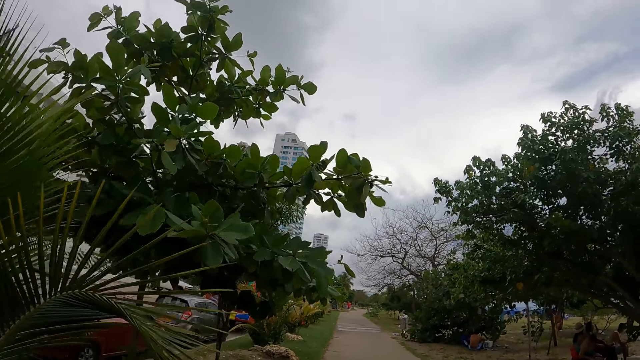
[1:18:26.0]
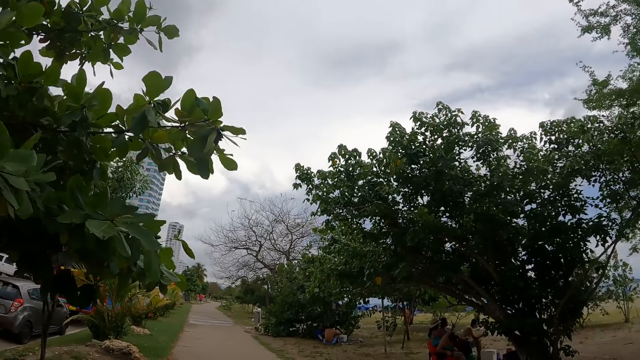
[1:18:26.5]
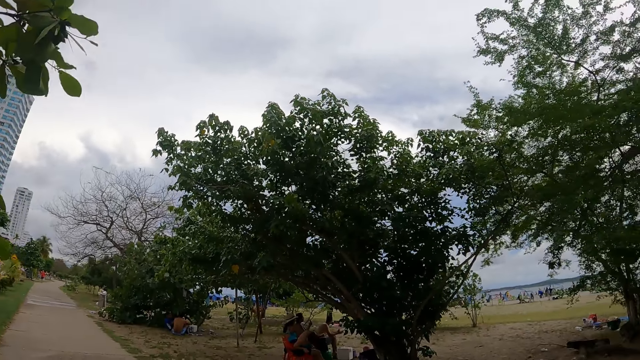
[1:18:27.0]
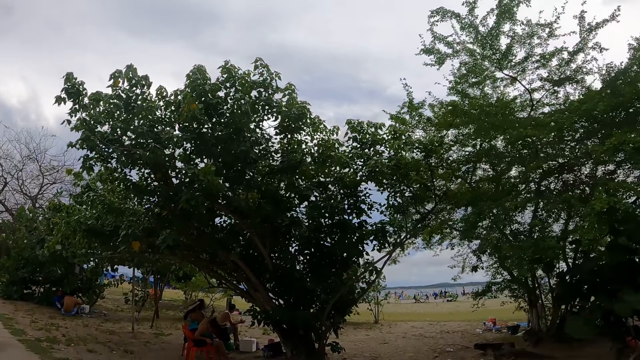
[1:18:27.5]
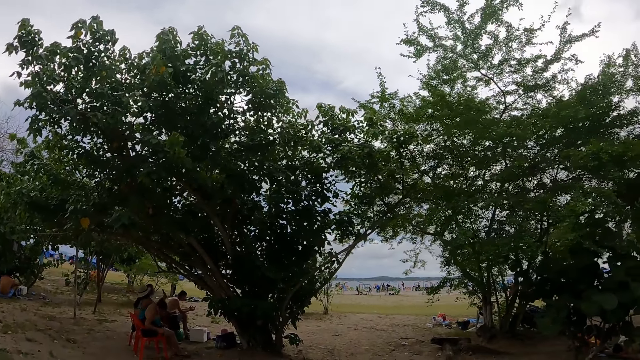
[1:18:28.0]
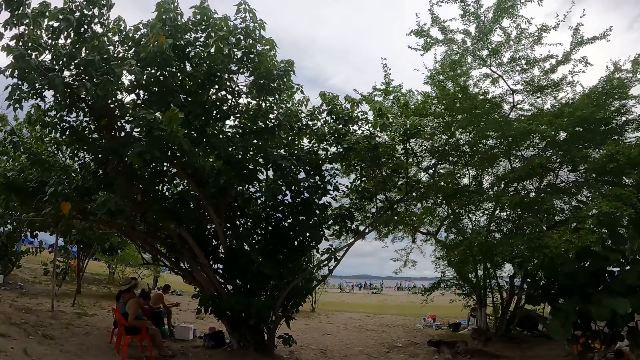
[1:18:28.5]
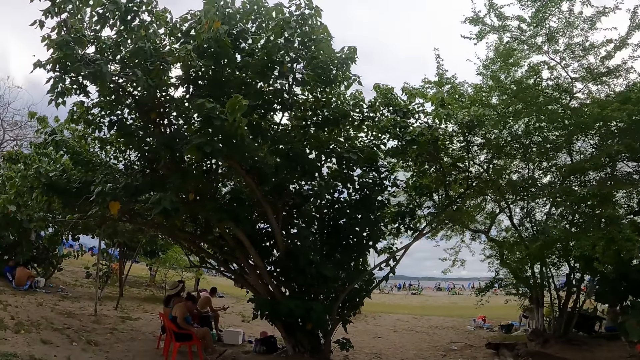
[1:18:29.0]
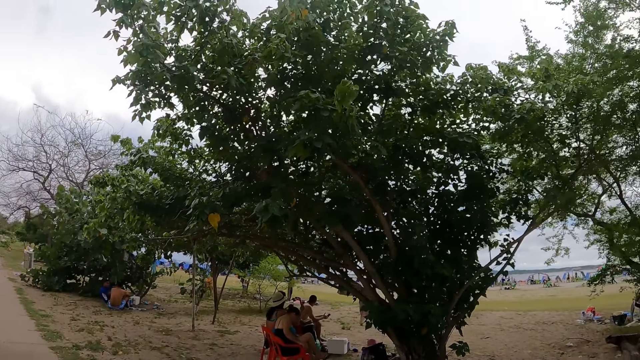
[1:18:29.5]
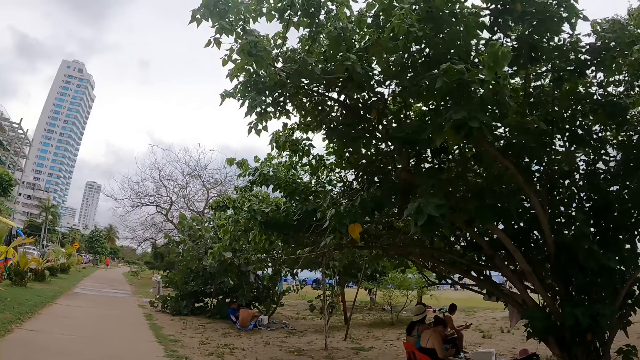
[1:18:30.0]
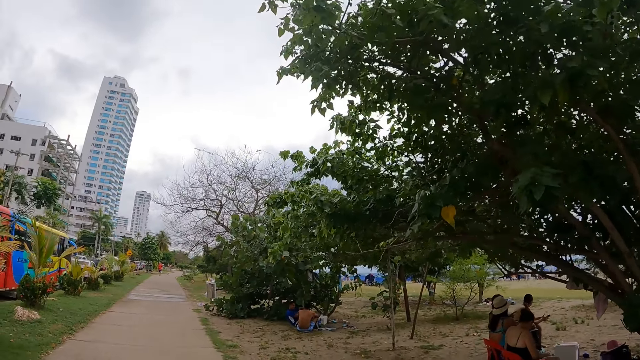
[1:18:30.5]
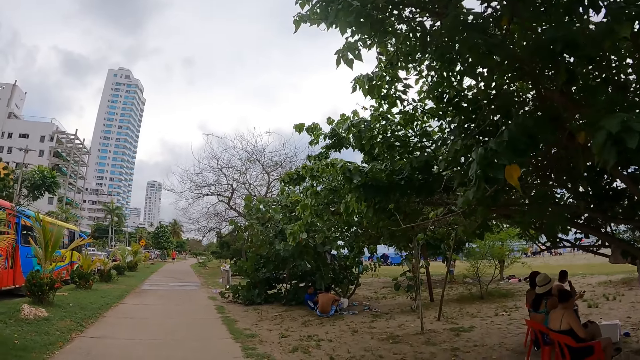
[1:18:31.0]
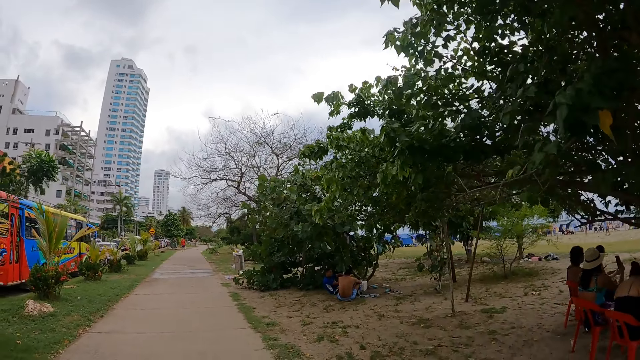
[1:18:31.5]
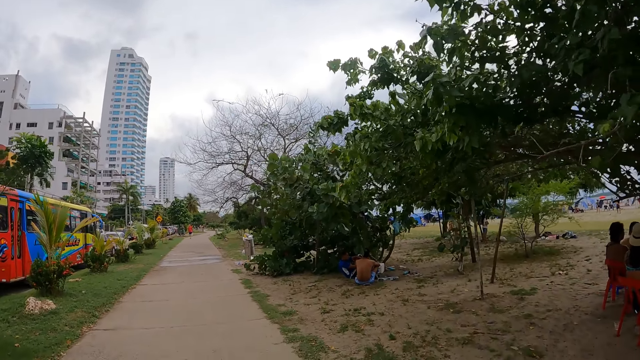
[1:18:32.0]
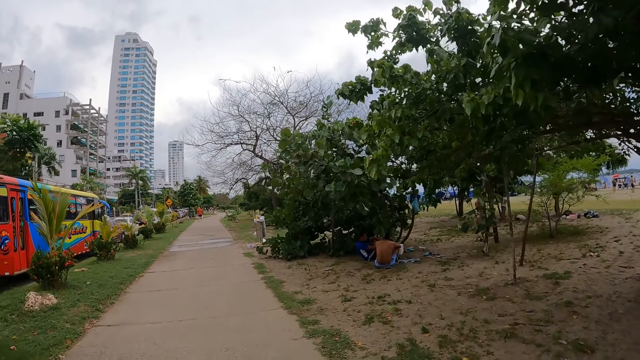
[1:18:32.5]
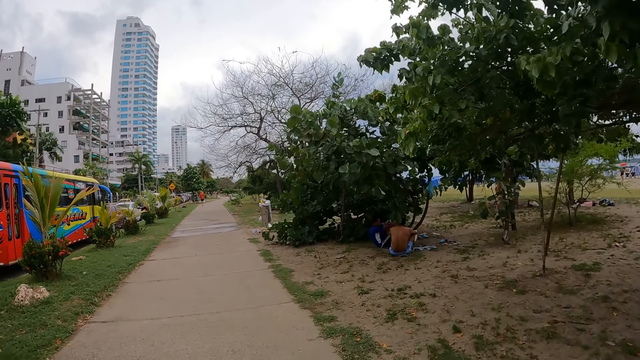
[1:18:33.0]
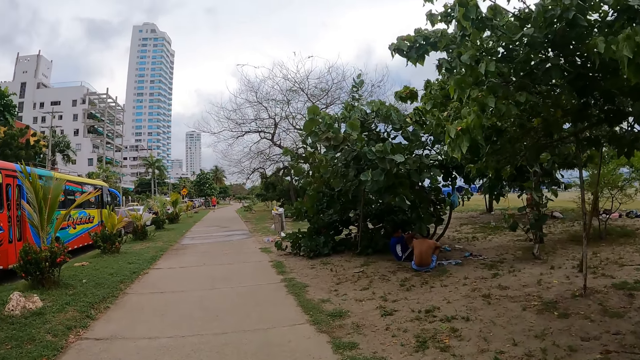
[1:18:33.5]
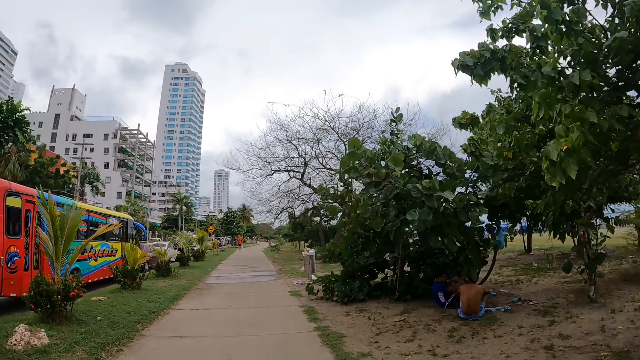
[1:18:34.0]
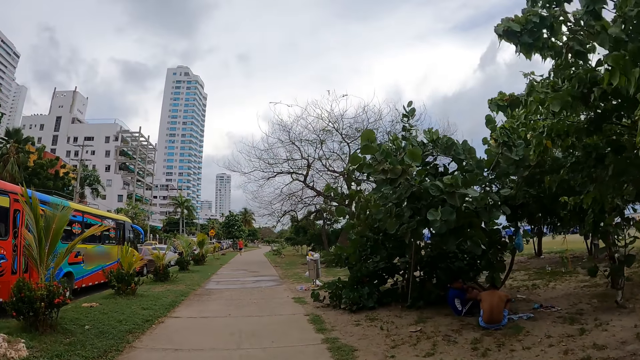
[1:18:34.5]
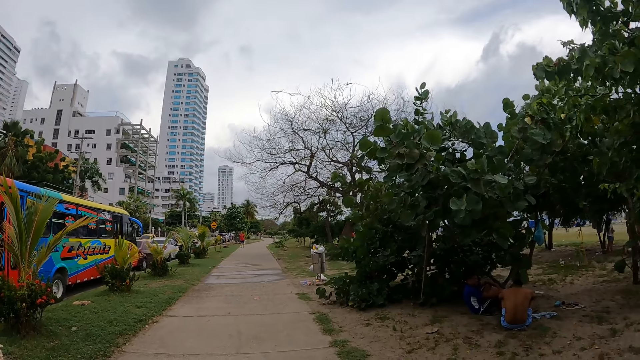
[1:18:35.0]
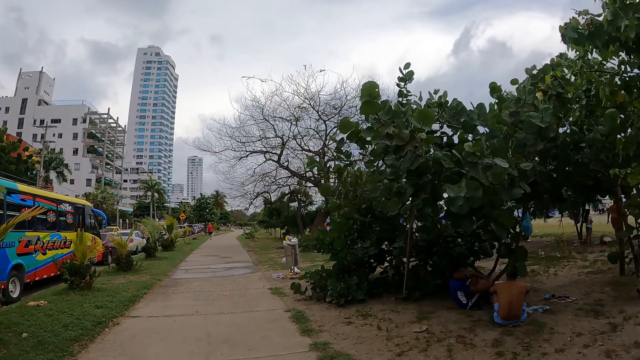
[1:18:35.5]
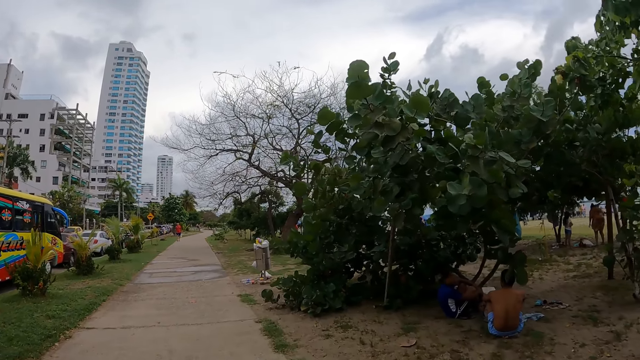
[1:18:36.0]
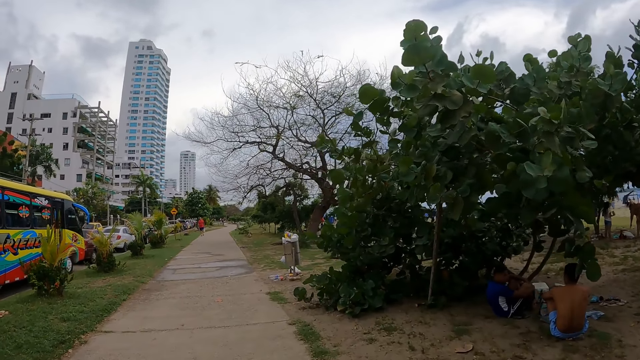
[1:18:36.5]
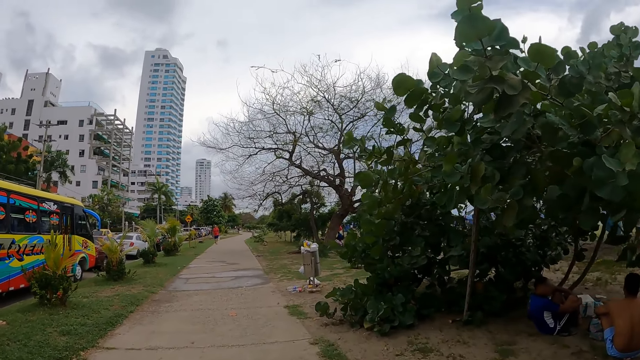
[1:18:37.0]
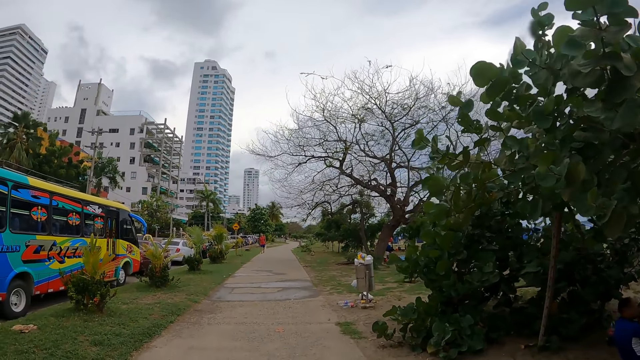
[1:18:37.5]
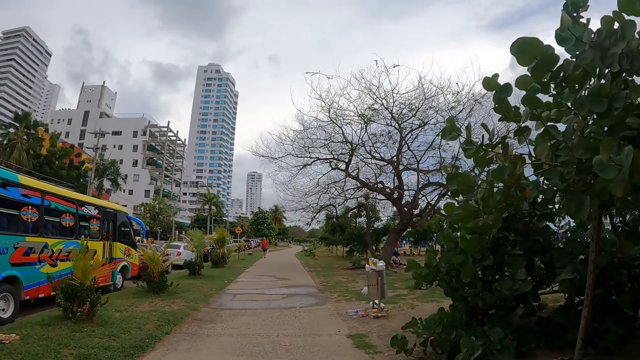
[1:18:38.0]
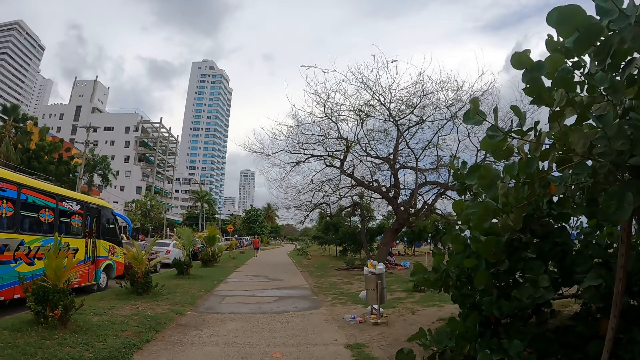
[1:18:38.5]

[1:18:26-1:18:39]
The camera wearer looks around the field. They walk on the pavement.

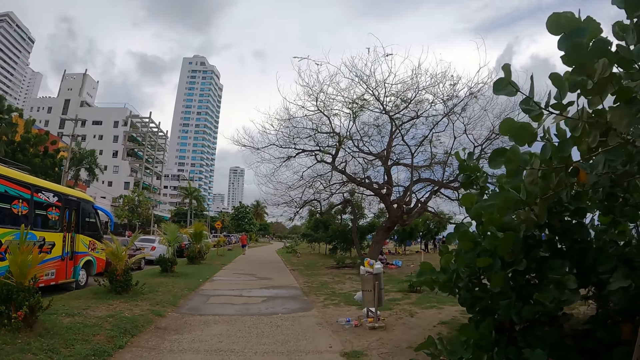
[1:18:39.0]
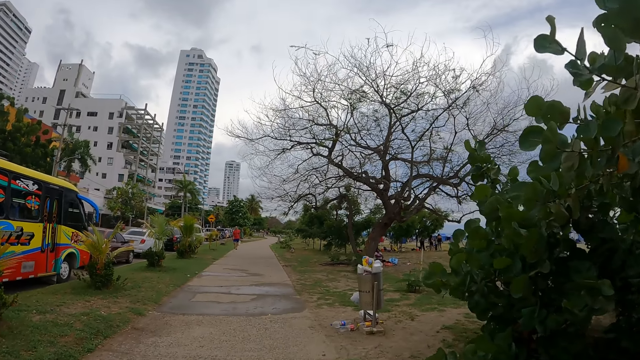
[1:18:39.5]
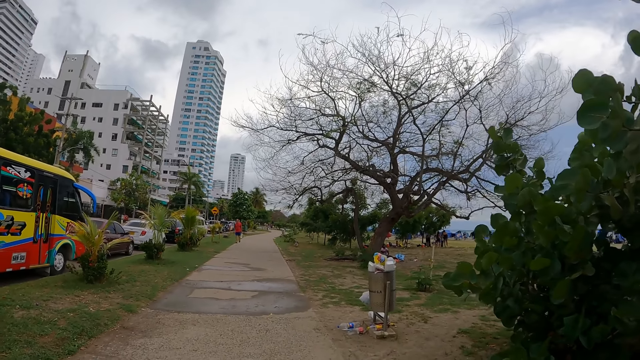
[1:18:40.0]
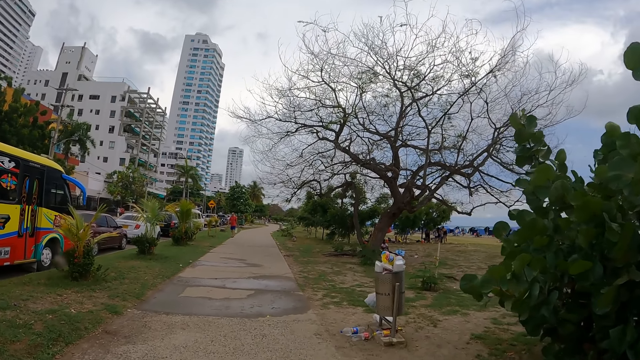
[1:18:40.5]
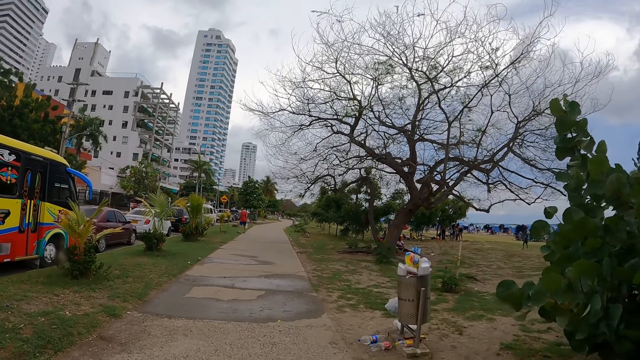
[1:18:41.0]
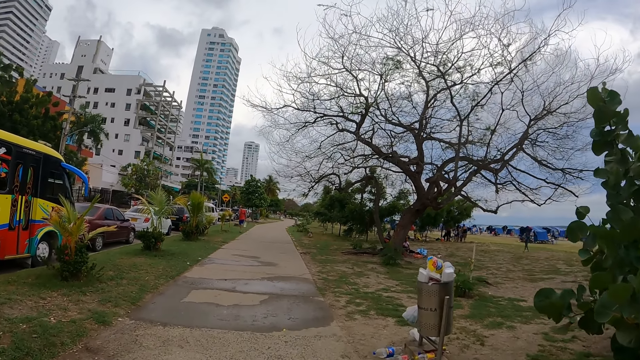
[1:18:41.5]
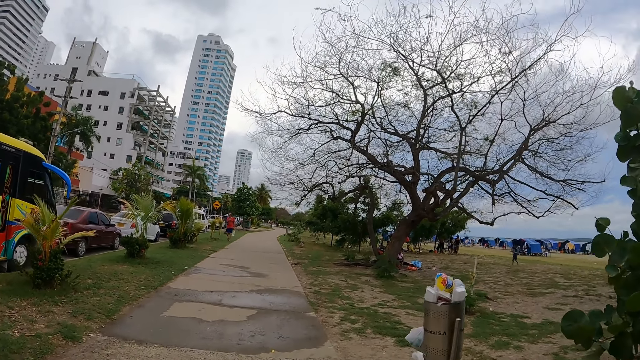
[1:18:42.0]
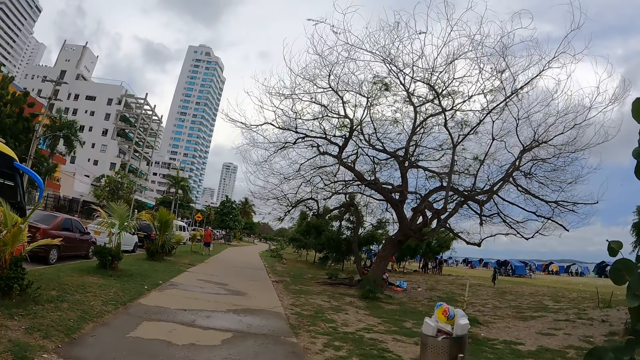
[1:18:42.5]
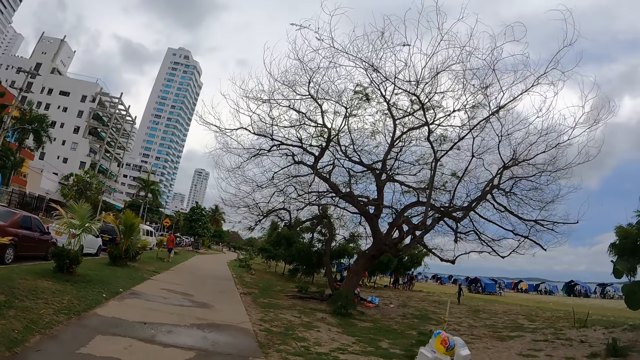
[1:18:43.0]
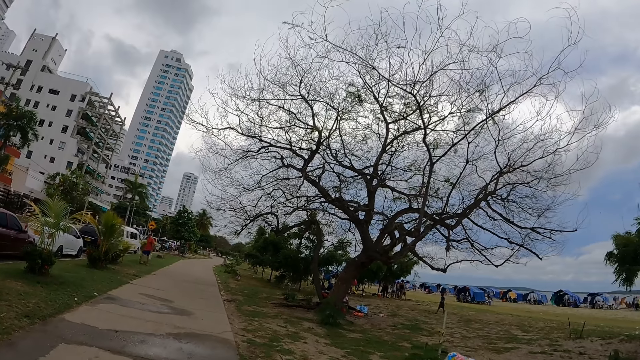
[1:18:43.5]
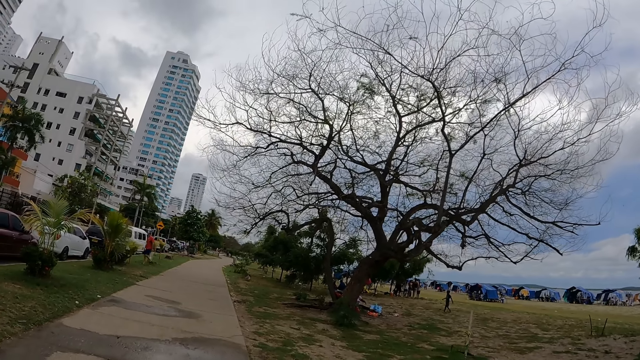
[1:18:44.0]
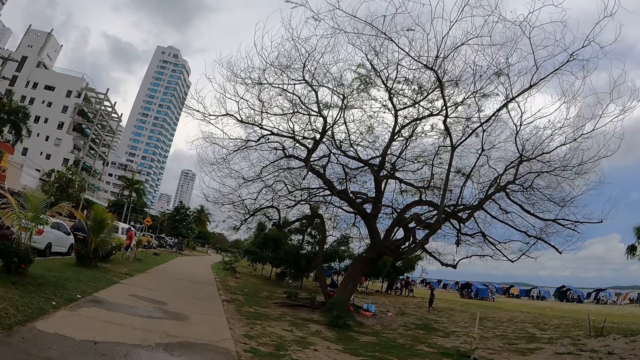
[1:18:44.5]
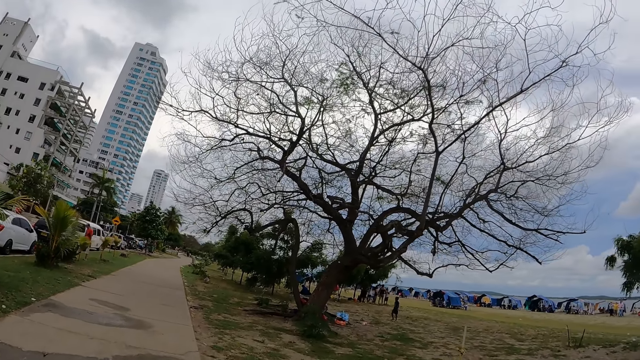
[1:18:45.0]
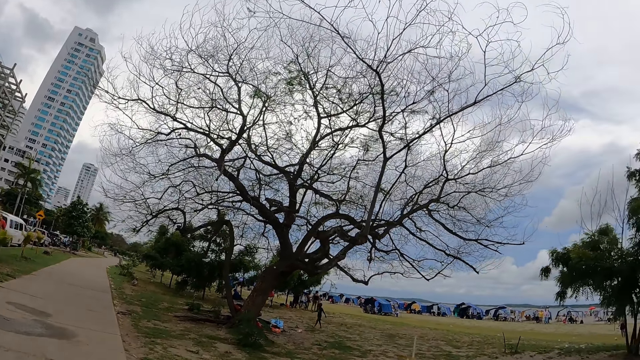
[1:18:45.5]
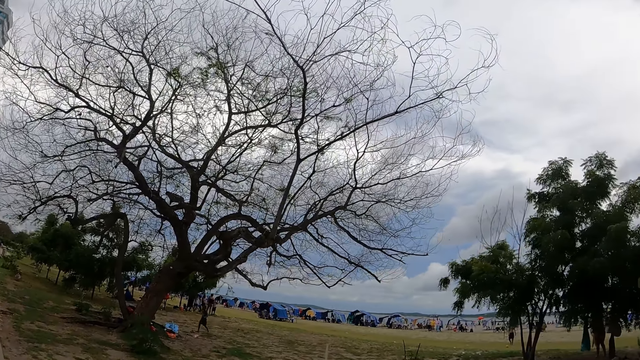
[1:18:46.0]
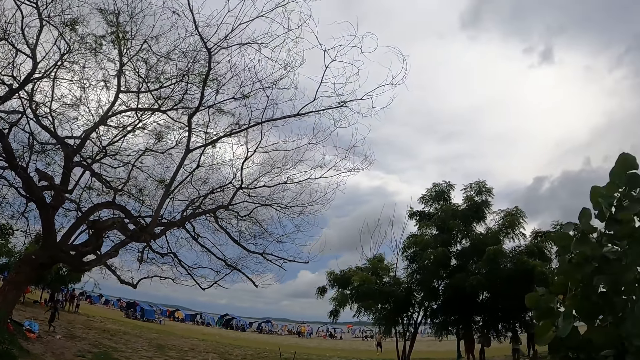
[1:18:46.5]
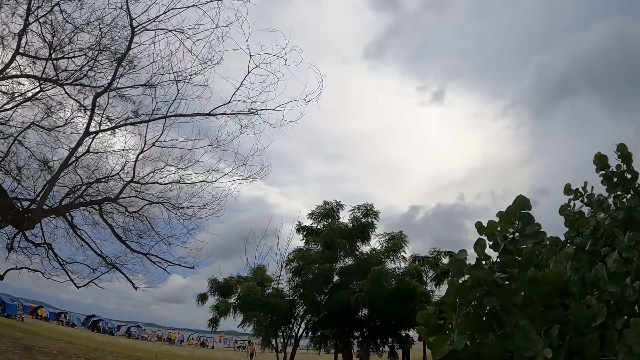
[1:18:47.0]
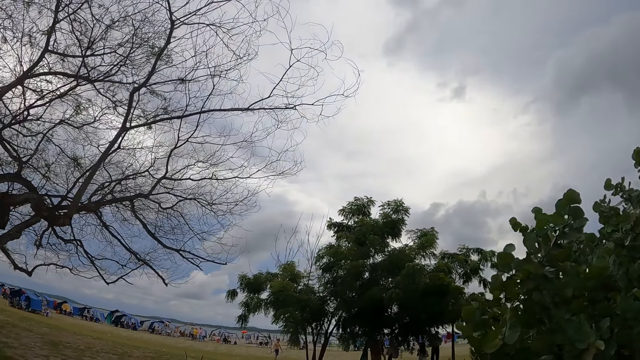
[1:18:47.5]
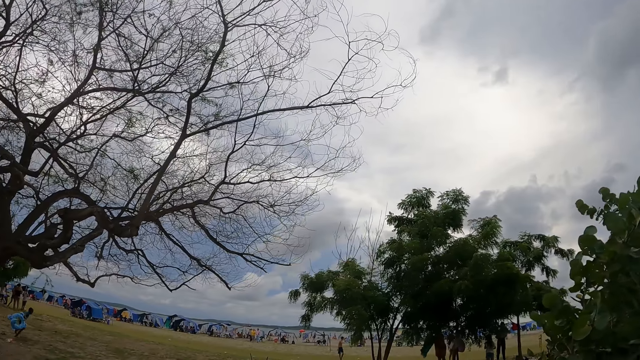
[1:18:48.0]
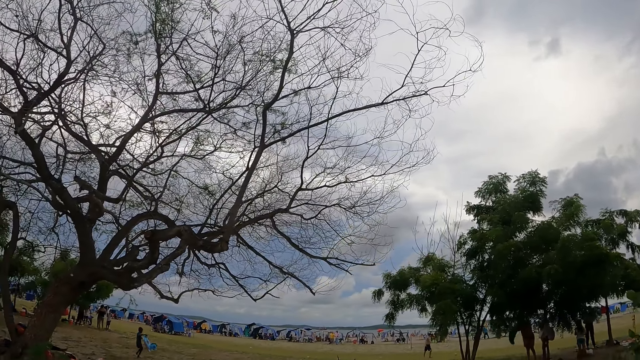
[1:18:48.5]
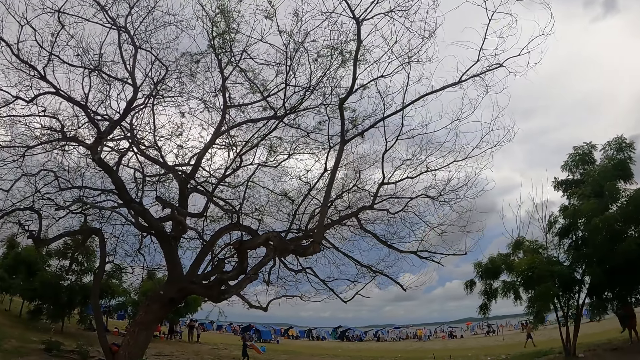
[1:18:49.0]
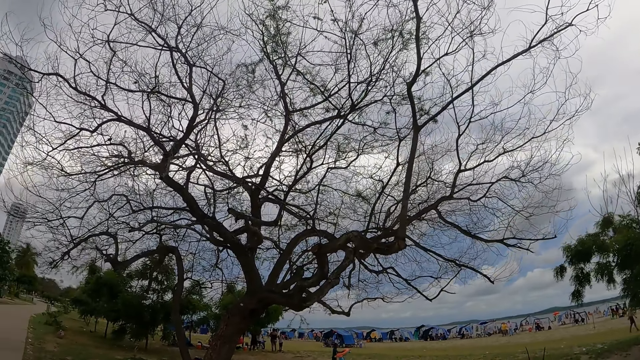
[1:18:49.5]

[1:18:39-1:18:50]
The camera wearer looks around the field.
